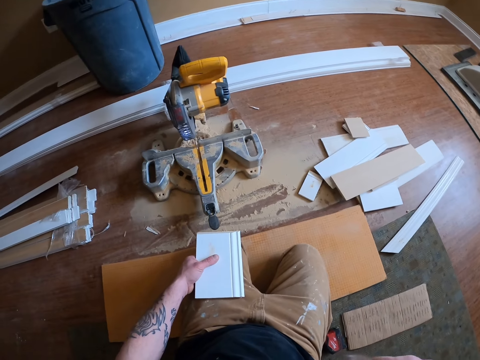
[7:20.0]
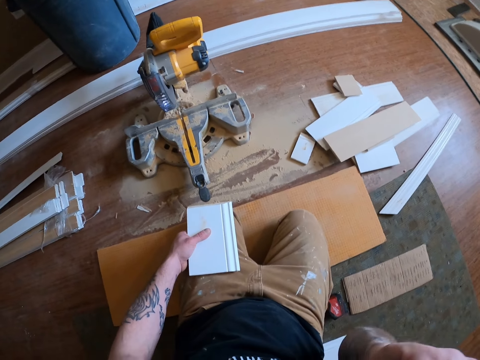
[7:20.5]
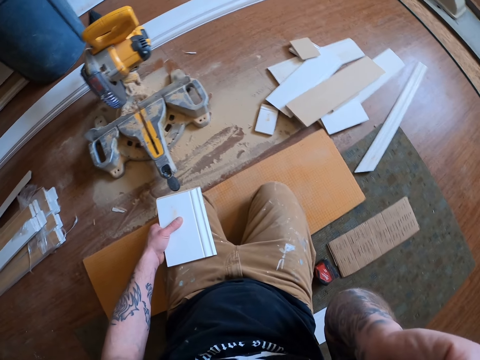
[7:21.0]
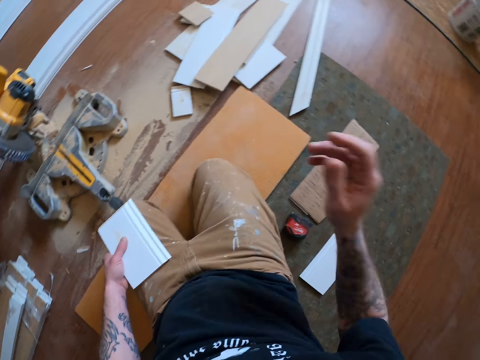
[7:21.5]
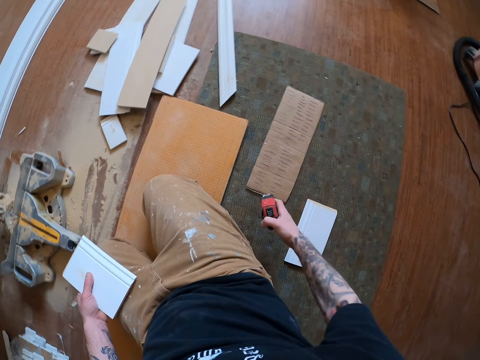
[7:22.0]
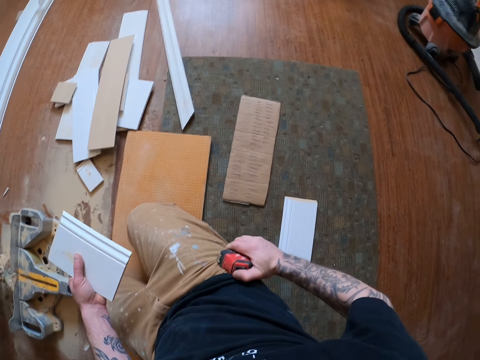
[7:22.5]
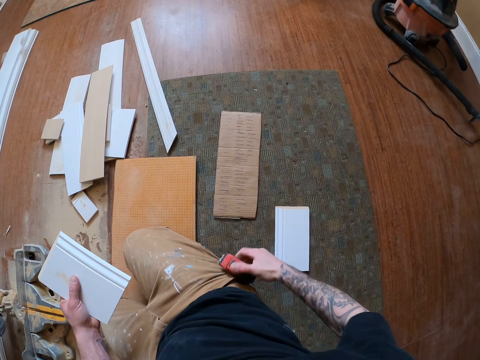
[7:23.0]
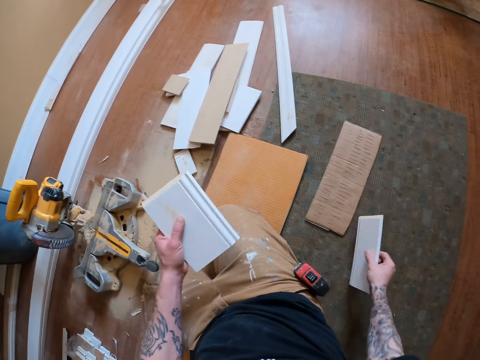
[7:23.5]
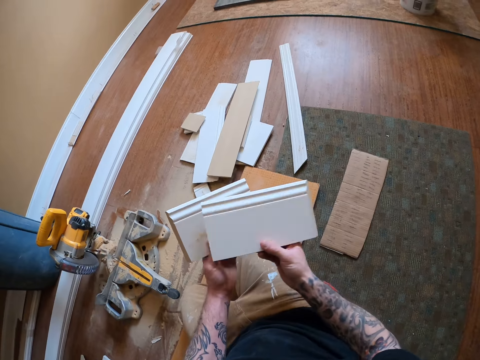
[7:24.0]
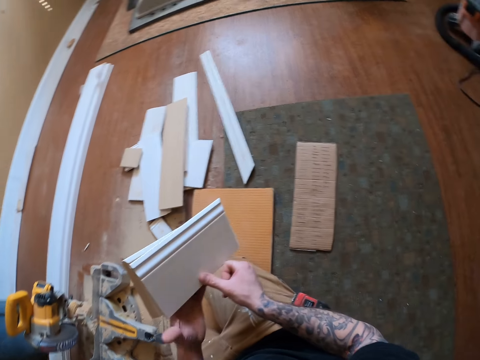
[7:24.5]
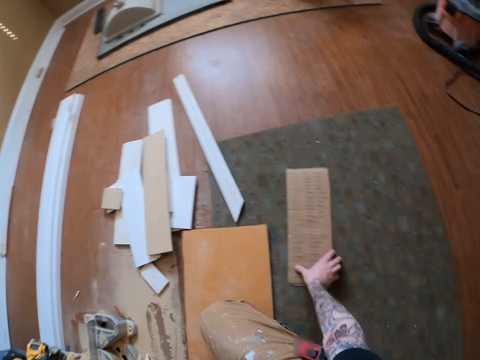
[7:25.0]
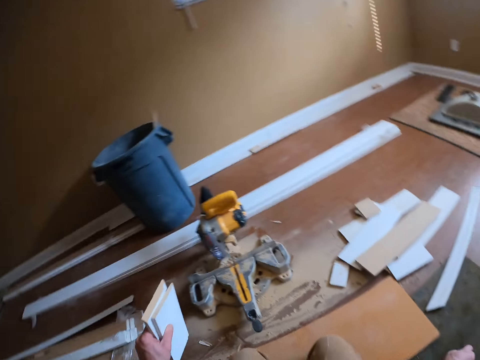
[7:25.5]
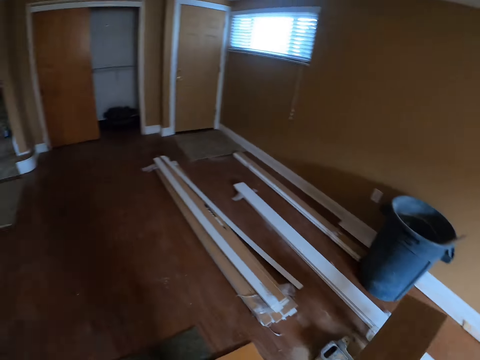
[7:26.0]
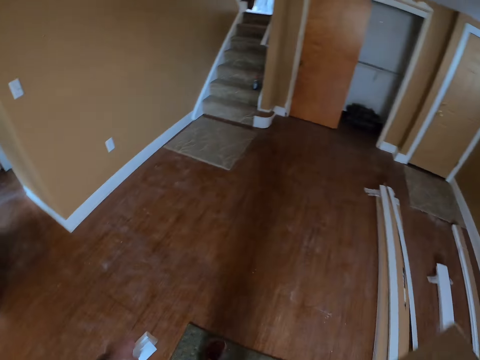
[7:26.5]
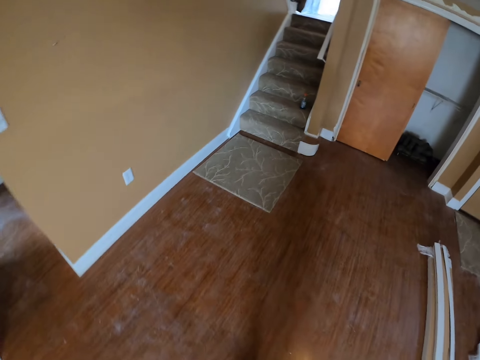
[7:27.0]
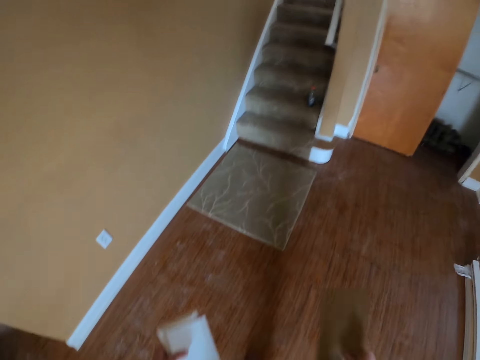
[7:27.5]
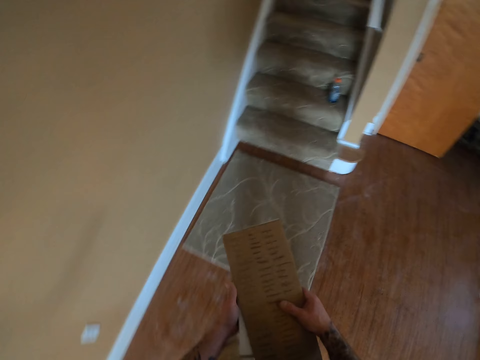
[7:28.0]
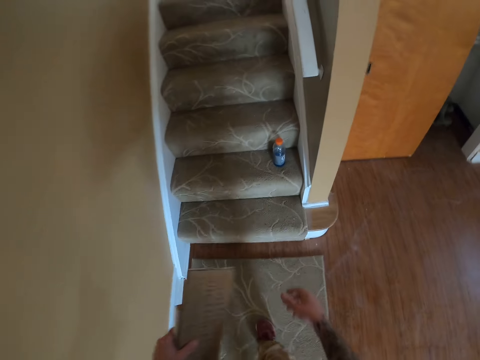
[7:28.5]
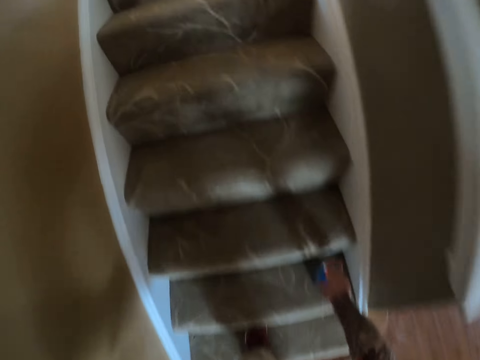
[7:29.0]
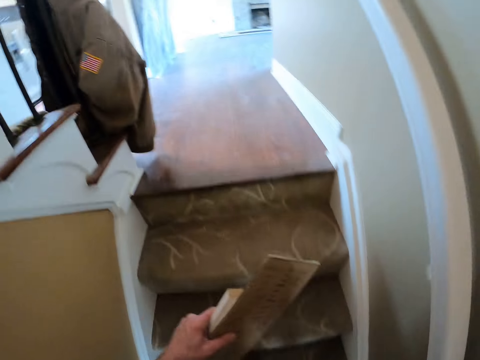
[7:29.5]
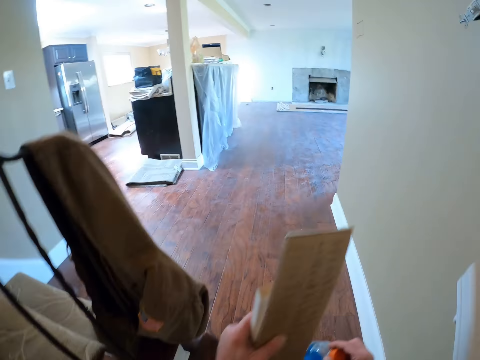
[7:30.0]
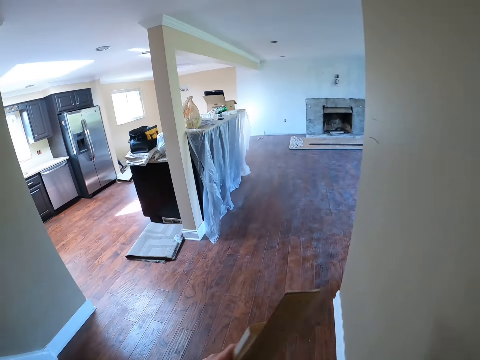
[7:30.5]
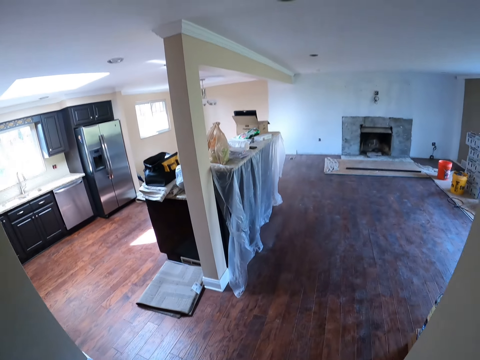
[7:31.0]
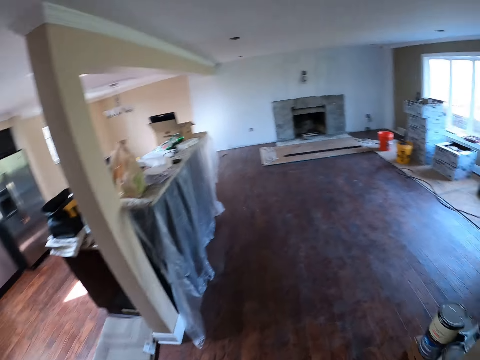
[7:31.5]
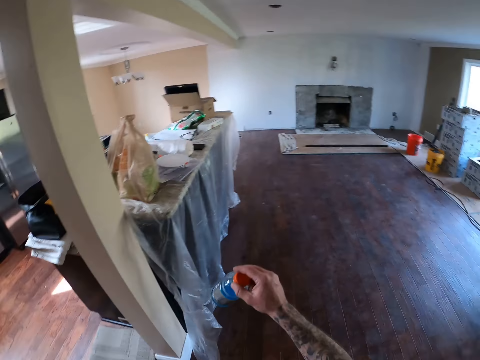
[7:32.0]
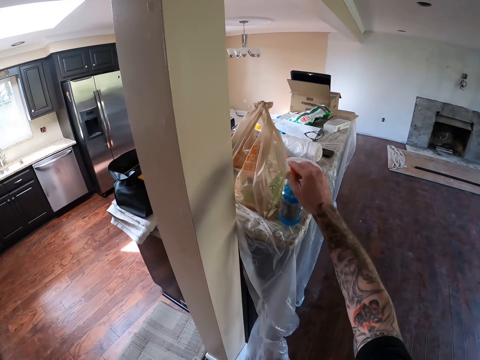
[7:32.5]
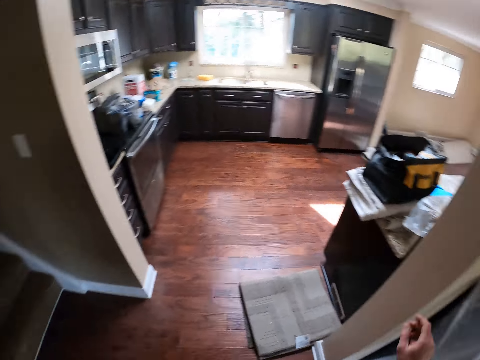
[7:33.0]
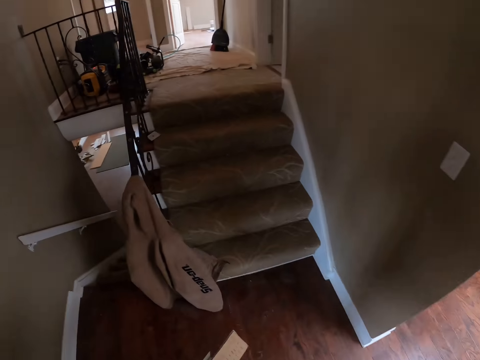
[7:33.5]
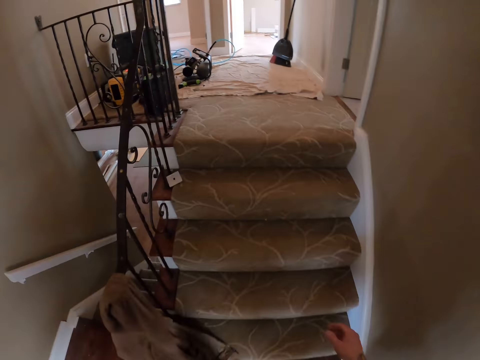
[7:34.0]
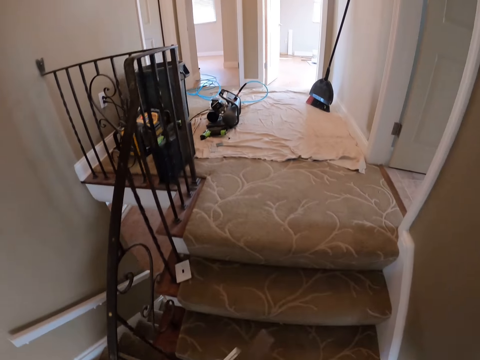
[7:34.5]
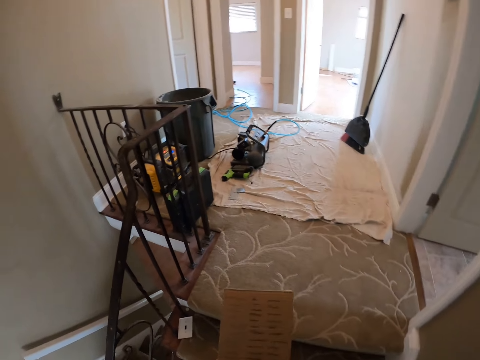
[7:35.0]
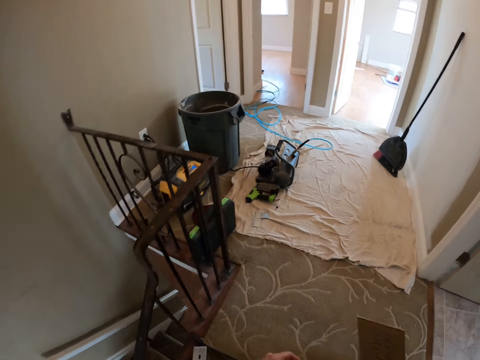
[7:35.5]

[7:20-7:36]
The camera wearer picks up the tape measure on the floor. He hangs the tape measure in his pocket. He picks up another wood on the floor. He picks up the carton paper from the floor. He walks around the room. He picks up a bottle on the staircase. He climbs the stairs. He places the bottle on the countertop. He climbs the stairs.

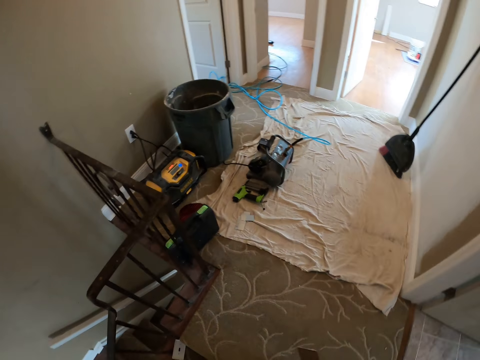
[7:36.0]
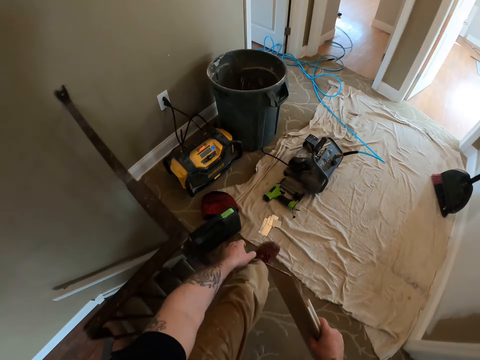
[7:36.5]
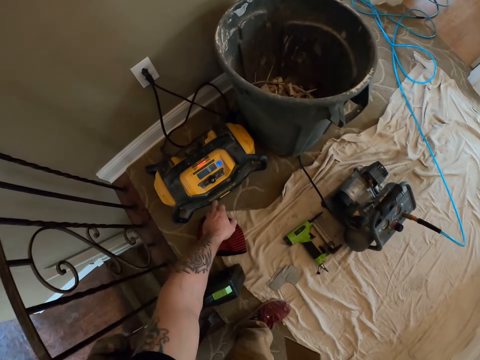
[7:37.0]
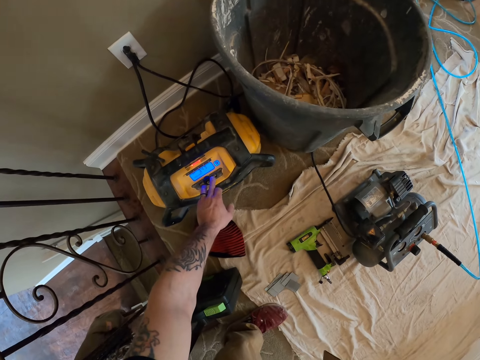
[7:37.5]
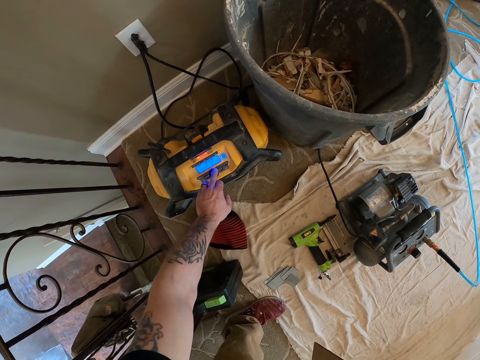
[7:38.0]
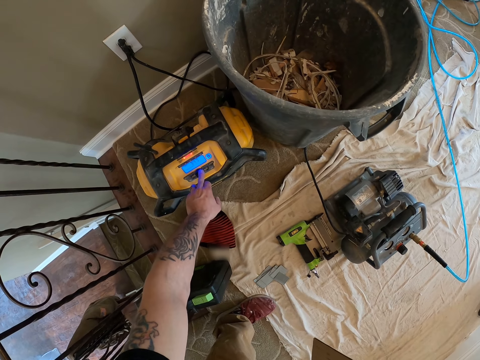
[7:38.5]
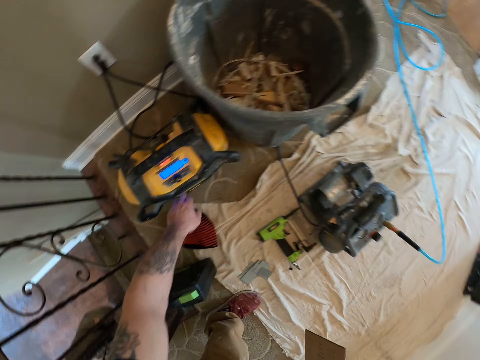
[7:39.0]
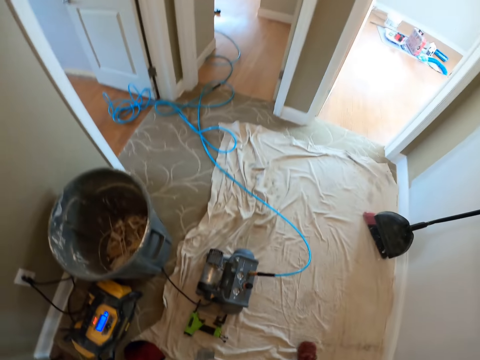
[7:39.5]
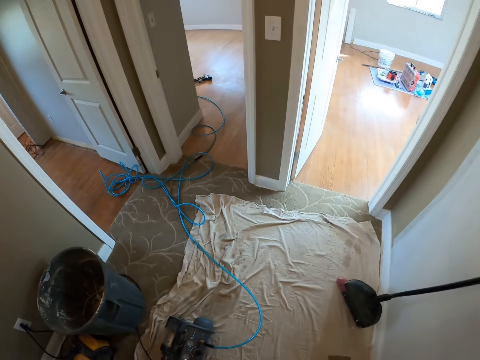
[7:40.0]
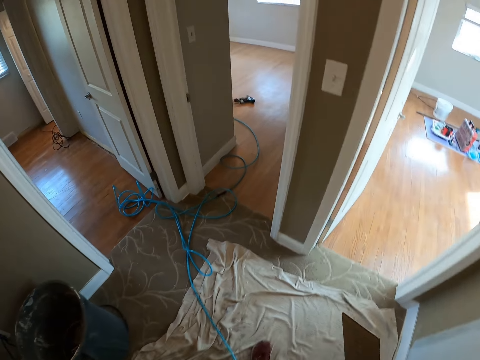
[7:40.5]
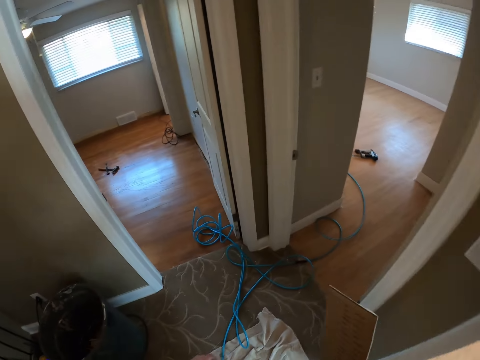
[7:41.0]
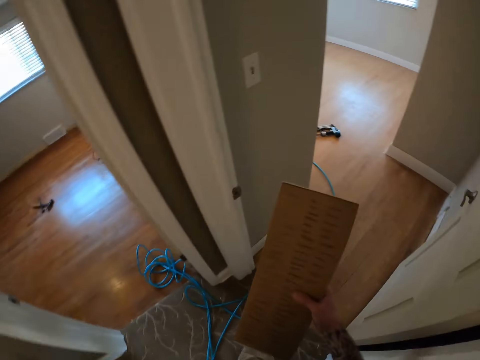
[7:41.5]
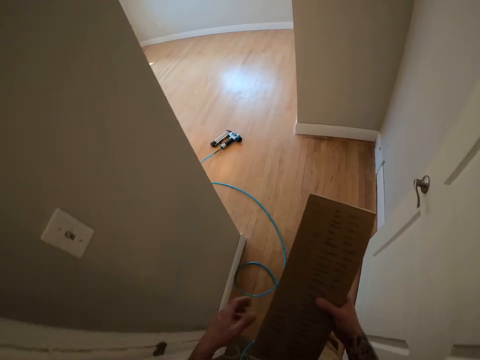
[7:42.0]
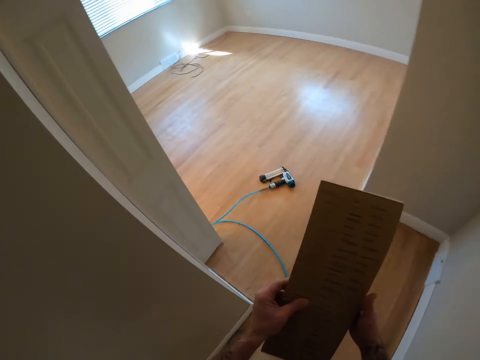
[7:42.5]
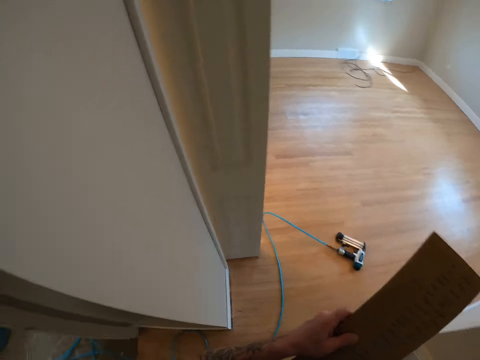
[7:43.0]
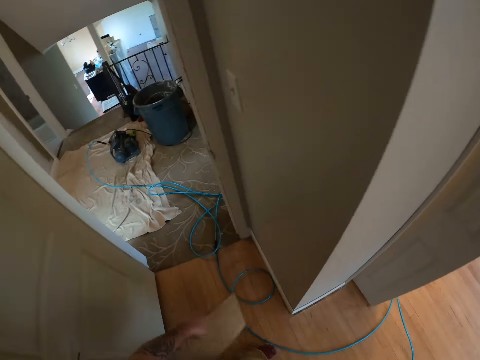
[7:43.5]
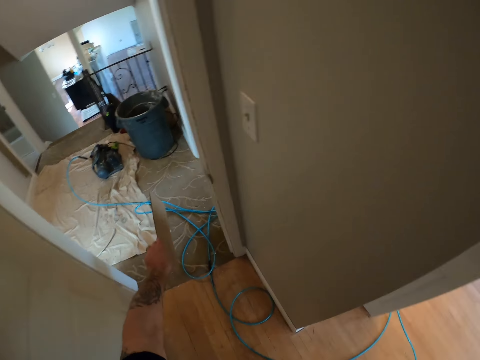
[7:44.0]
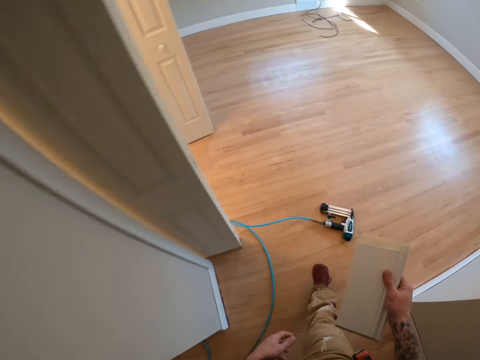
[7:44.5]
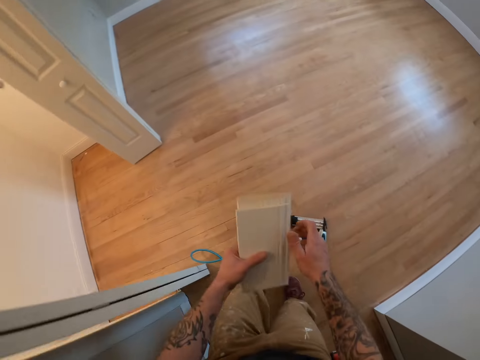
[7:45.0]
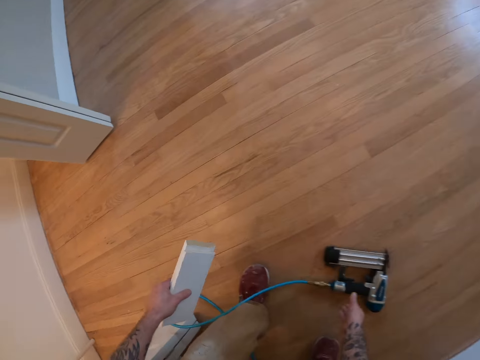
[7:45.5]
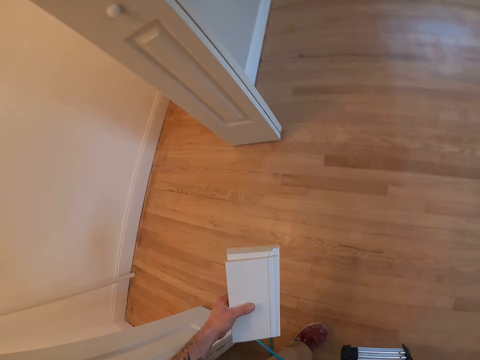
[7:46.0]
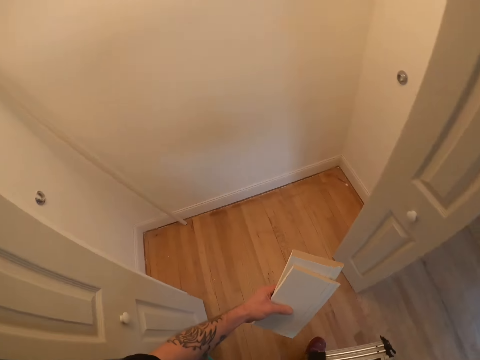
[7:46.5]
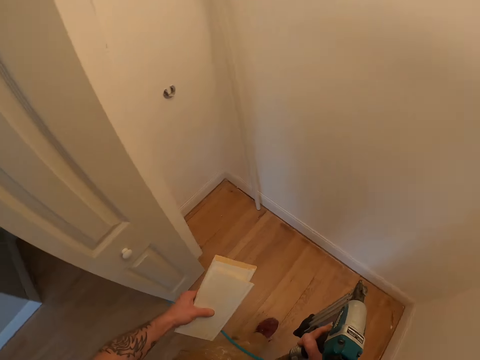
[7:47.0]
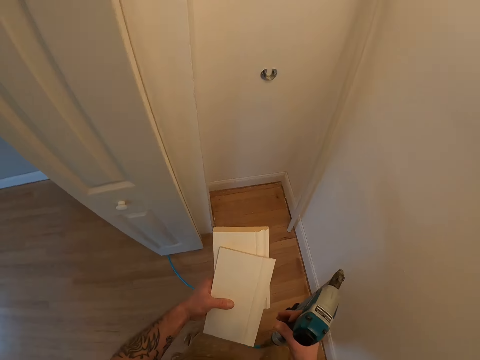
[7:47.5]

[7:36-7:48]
The camera wearer switches on the radio. They carry the cardboard. They throw the cardboard. They pick up the nail gun on the floor.
